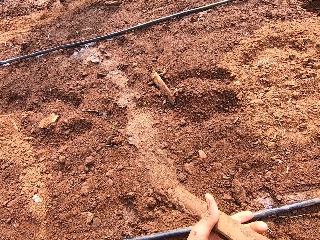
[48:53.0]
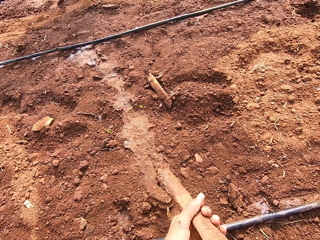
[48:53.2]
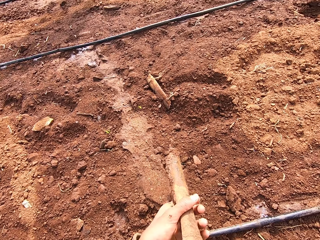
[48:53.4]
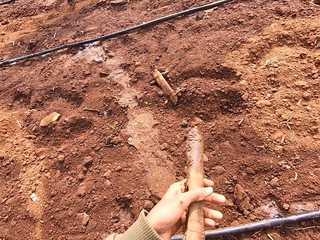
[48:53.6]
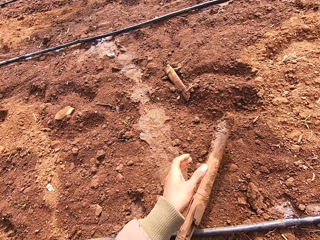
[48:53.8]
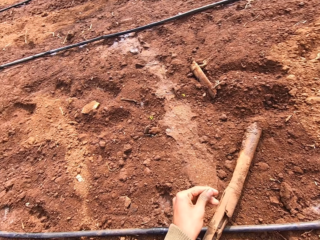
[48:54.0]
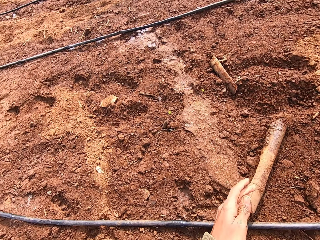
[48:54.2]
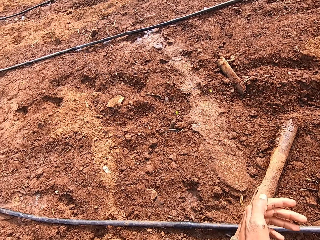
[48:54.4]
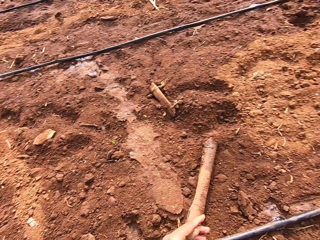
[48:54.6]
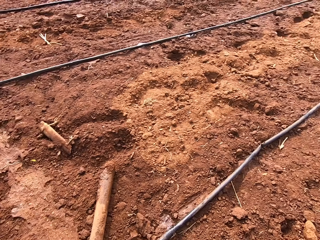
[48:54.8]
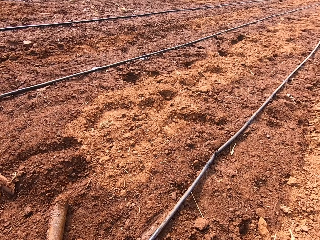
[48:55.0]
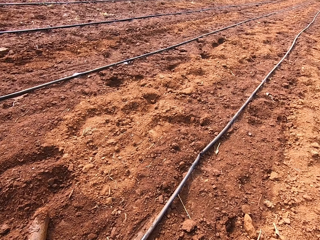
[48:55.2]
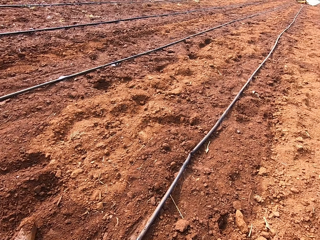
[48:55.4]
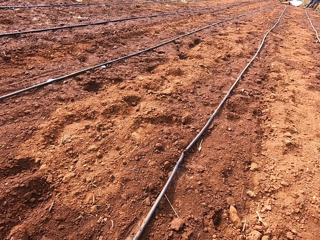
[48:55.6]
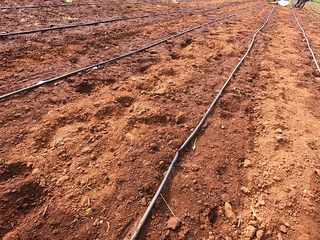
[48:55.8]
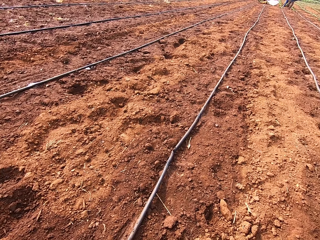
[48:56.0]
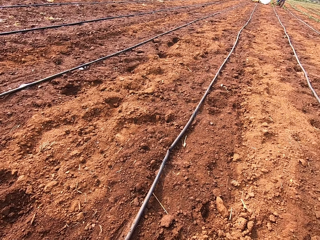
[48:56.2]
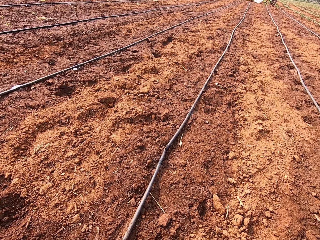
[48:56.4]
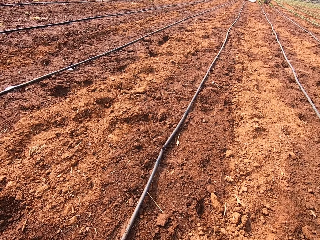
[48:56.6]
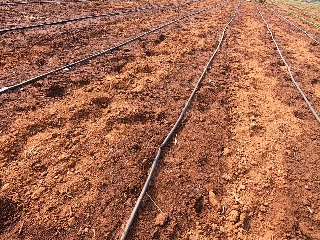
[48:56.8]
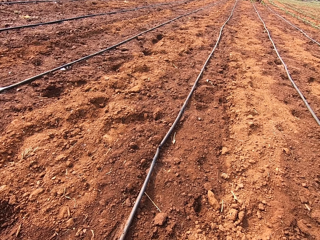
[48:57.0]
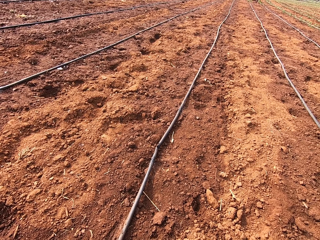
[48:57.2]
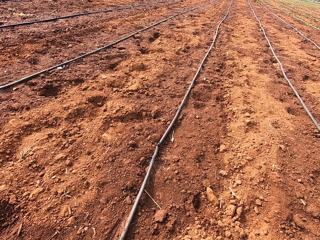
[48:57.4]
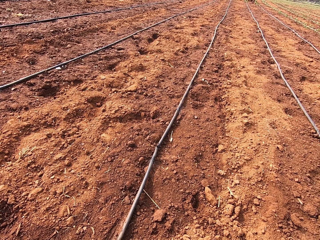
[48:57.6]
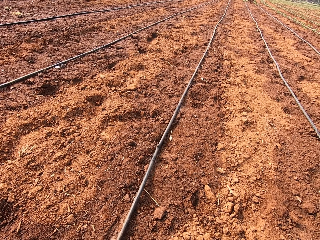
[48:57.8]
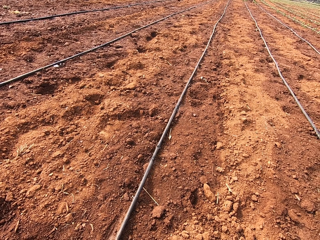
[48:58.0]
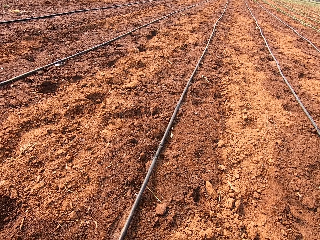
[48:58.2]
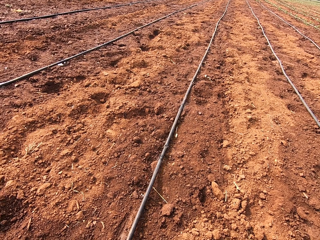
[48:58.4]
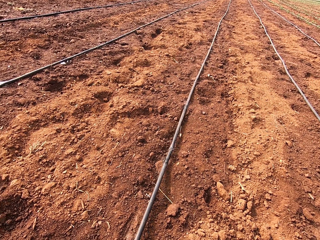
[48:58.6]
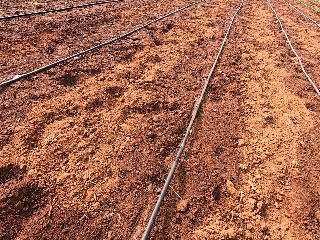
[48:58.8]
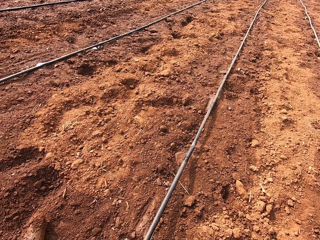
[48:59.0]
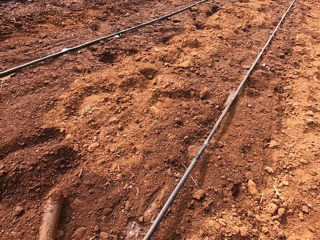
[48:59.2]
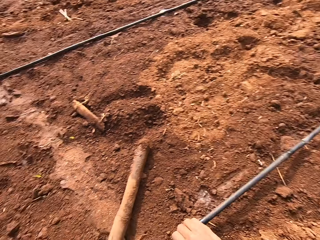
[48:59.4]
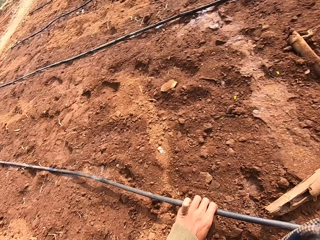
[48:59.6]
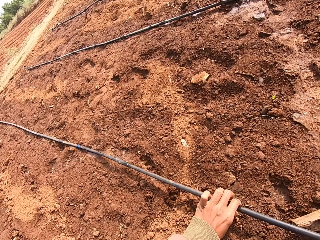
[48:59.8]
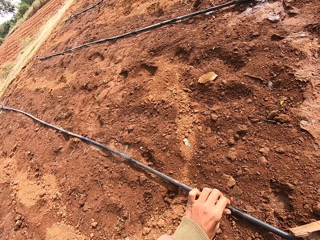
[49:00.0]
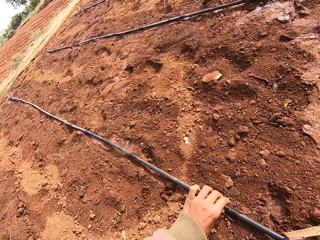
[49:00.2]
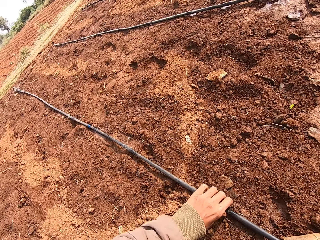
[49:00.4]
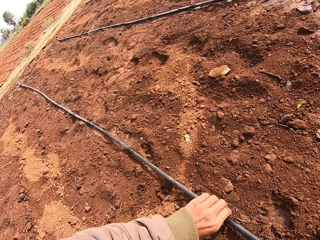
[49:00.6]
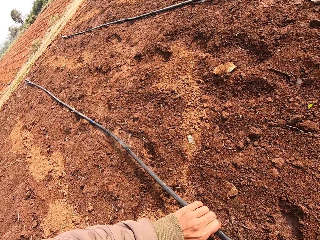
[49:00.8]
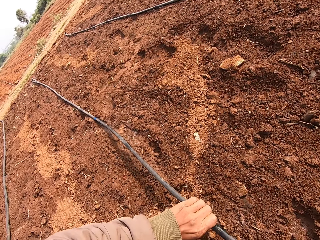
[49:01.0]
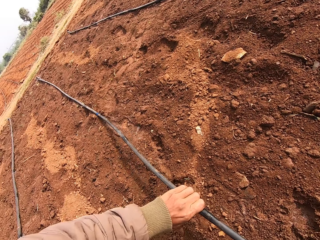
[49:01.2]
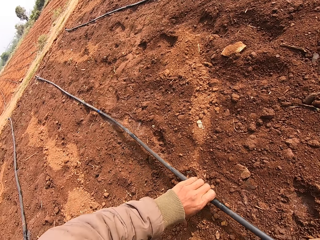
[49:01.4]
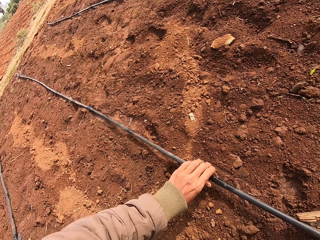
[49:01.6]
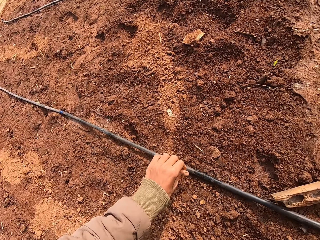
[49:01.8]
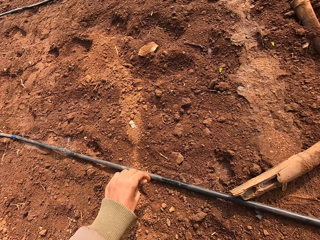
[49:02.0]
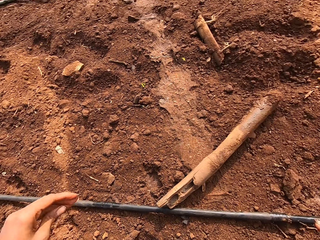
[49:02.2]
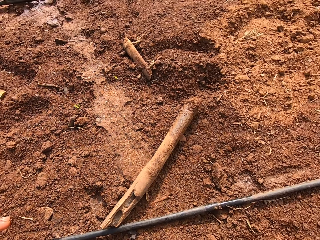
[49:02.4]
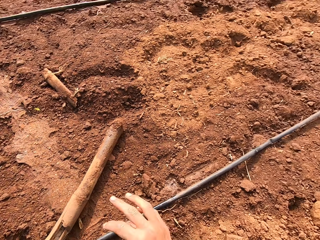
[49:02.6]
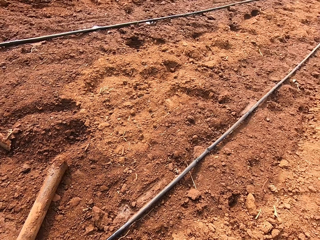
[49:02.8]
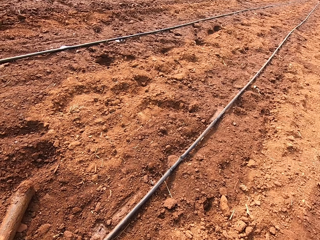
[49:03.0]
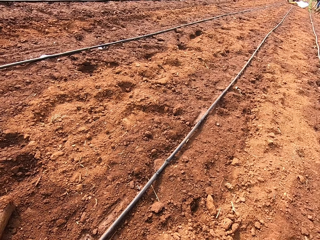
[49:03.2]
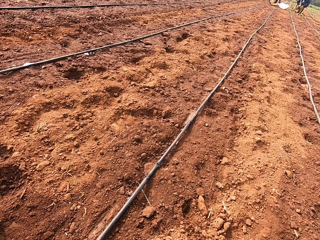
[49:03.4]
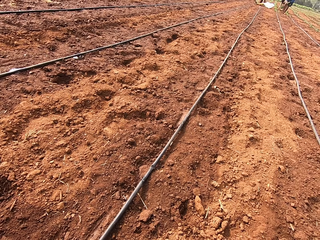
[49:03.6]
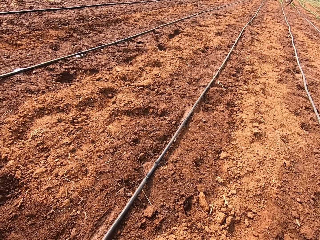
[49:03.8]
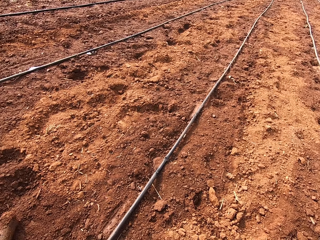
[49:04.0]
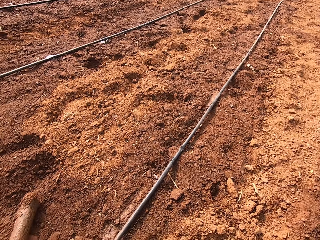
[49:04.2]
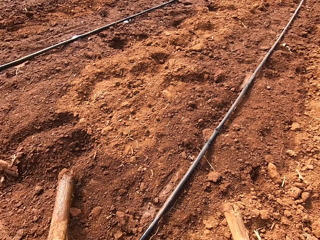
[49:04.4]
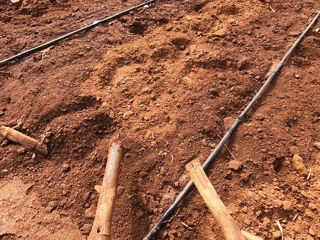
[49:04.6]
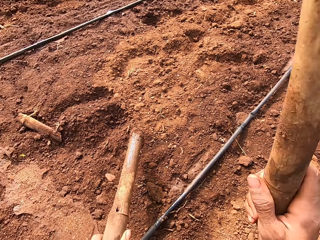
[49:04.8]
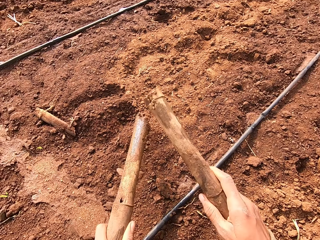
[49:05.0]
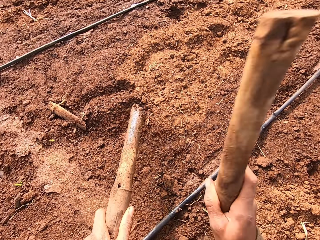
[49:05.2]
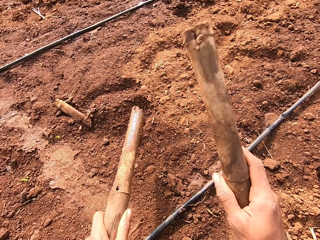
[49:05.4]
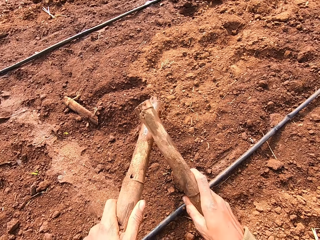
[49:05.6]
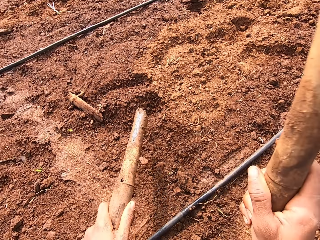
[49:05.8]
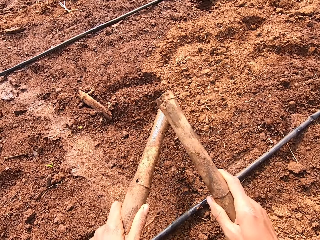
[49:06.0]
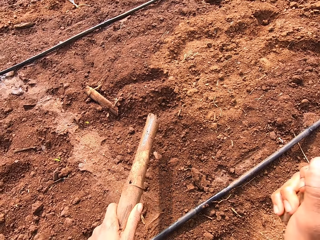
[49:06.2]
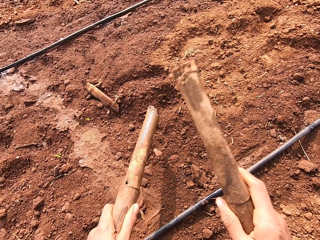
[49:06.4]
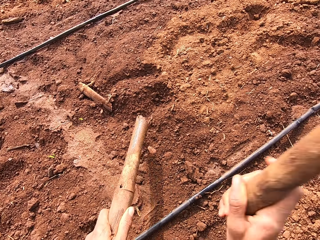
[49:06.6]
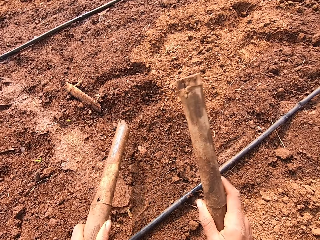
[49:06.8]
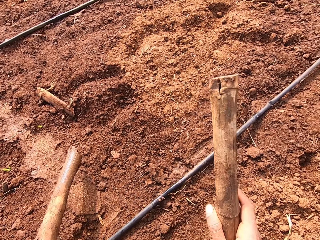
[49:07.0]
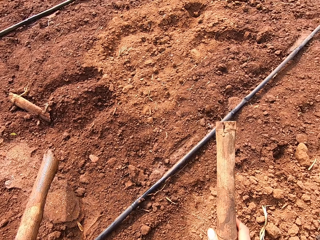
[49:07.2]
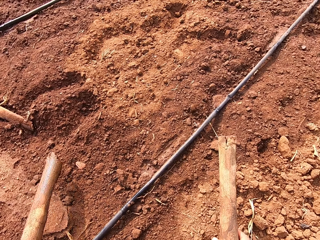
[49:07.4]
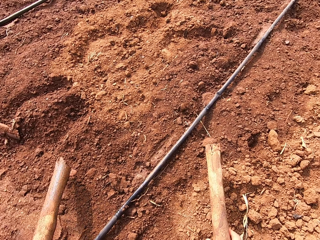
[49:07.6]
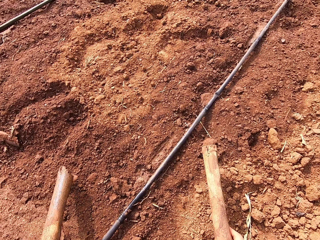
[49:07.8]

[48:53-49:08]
The camera wearer passes the stick or piece of wood from his right hand to his left hand. He drops the stick in his left hand on the ground. He talks to a man. The man talks to the camera wearer. The camera wearer talks to the man. He pulls the pipe on the ground with his left hand. He drops the pipe to the ground. He pulls the pipe on the ground. He drops the pipe to the ground. He looks around. He picks up two pieces of wood from the ground. He hits the stick in his left hand with the stick in his right hand.

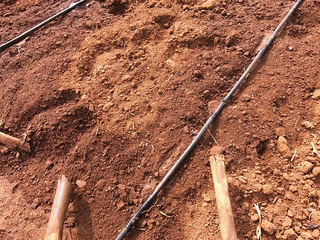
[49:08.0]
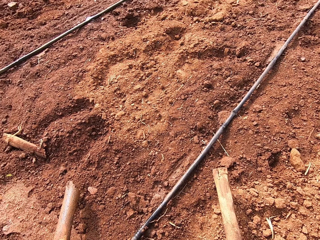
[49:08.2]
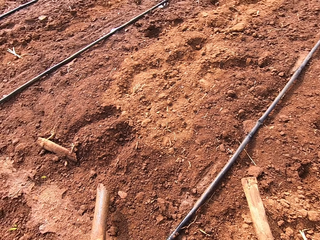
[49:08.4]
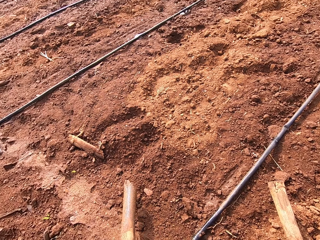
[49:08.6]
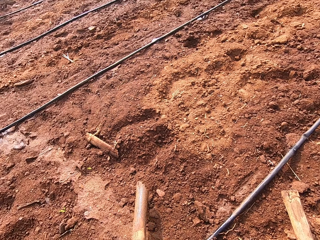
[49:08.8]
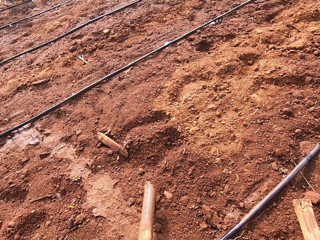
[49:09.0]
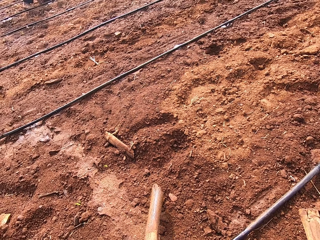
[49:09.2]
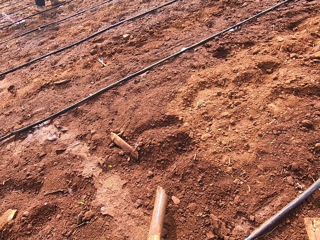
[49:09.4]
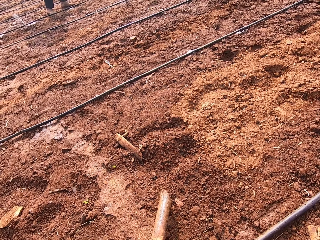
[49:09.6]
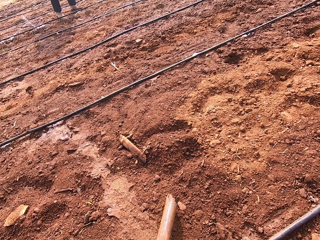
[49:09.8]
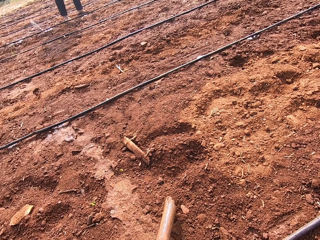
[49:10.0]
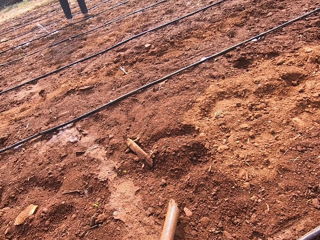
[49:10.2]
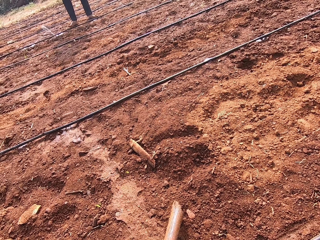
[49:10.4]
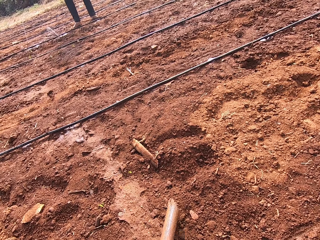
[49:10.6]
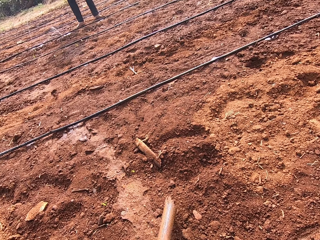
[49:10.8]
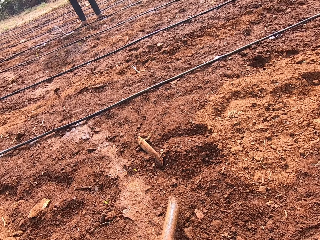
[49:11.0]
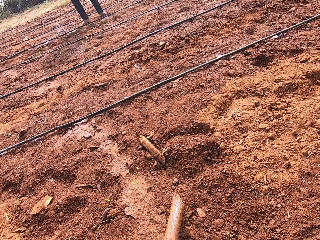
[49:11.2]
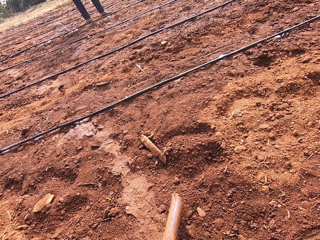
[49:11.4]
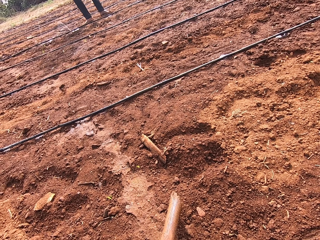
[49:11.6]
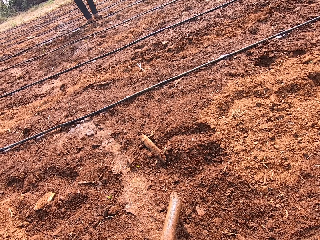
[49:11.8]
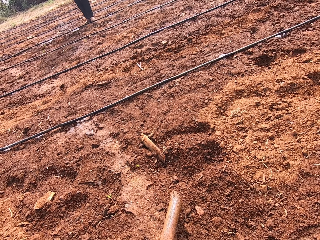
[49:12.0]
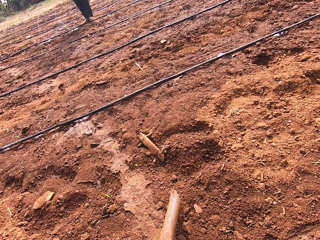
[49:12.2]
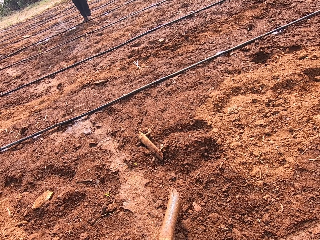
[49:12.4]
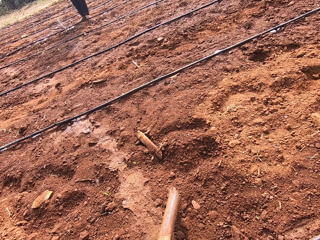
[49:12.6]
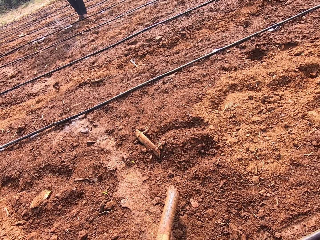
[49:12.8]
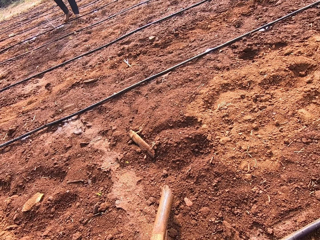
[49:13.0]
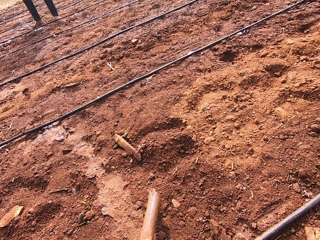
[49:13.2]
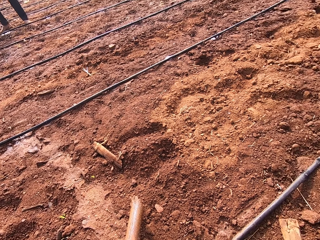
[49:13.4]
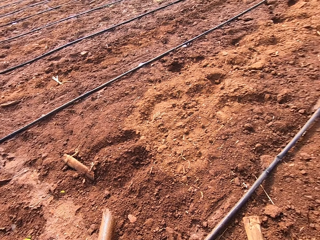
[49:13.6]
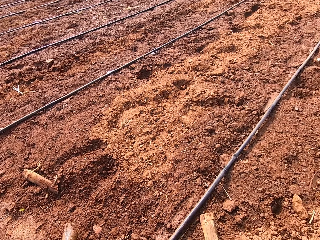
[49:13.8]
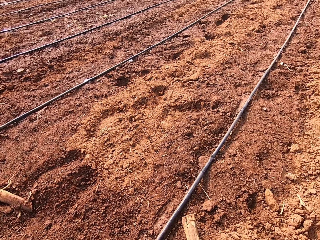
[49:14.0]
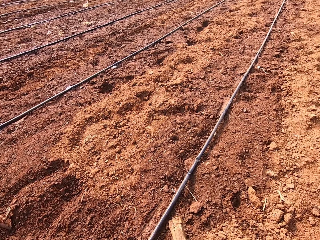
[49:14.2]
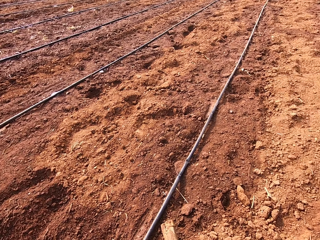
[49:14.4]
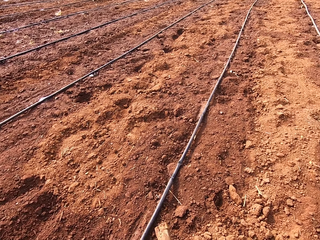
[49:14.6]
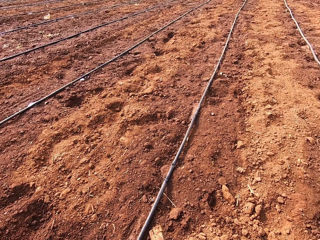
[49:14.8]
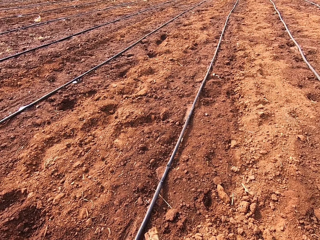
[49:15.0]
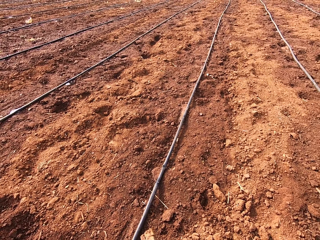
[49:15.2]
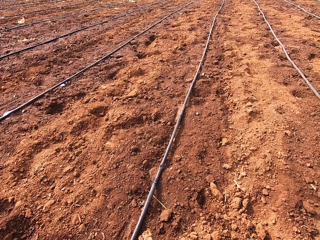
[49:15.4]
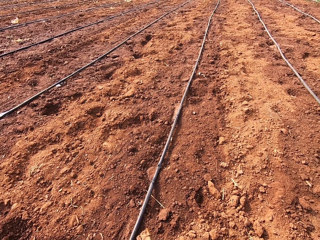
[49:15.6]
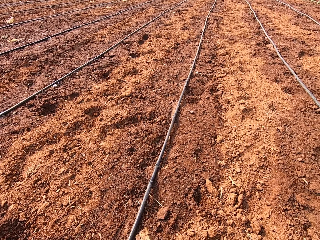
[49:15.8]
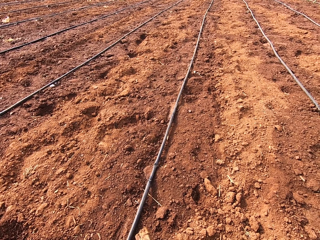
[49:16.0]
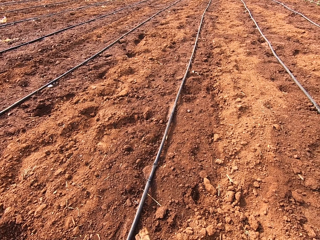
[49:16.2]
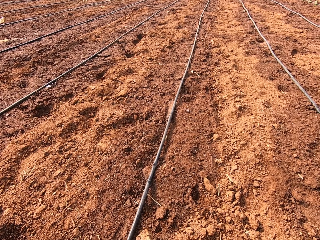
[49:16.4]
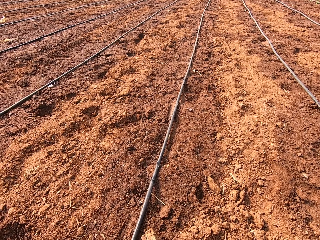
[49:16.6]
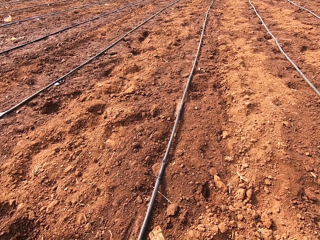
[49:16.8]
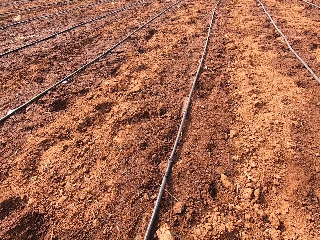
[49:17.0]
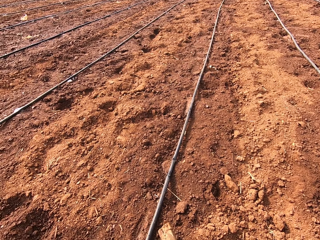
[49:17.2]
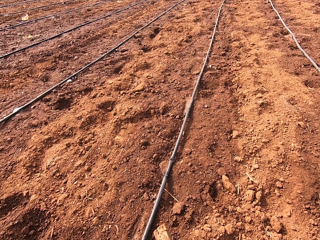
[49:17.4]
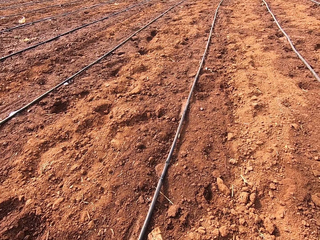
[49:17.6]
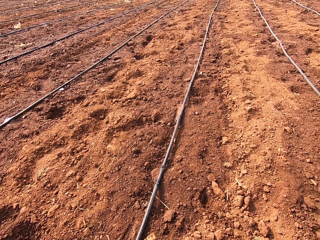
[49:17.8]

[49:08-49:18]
The camera wearer looks around.
